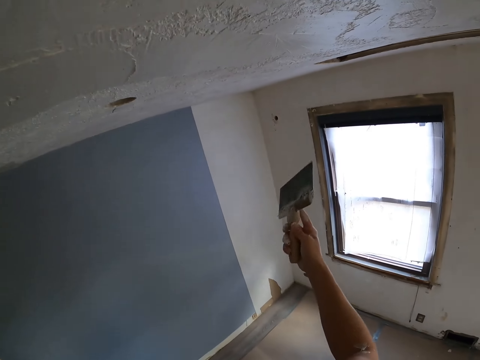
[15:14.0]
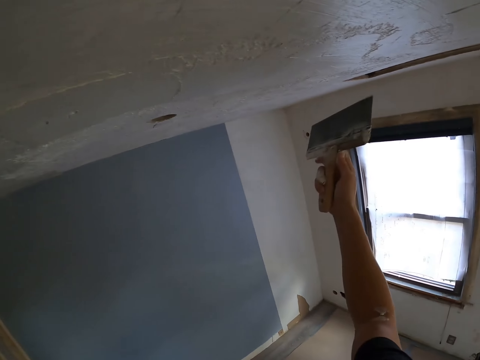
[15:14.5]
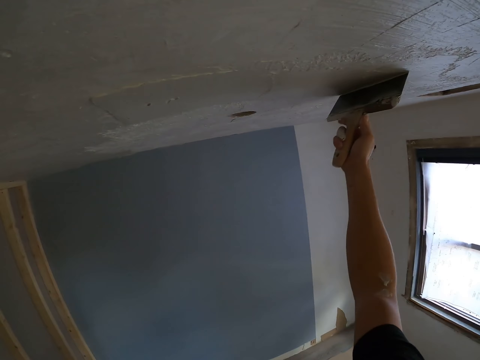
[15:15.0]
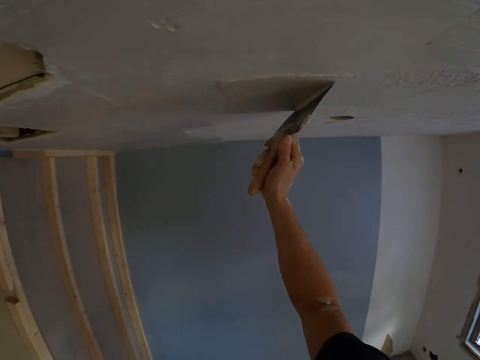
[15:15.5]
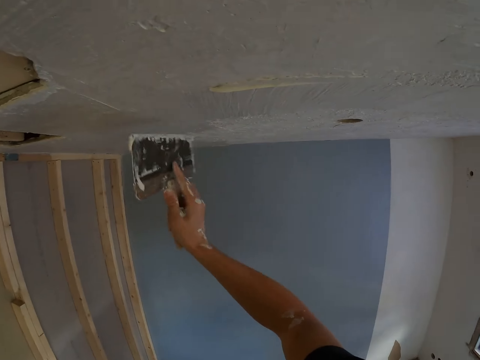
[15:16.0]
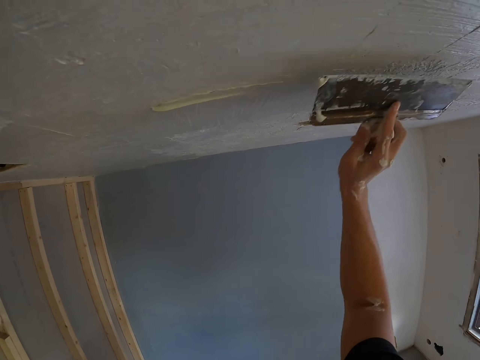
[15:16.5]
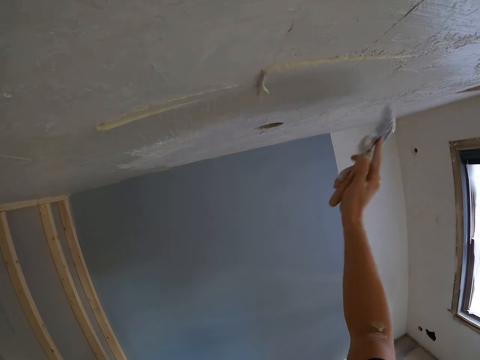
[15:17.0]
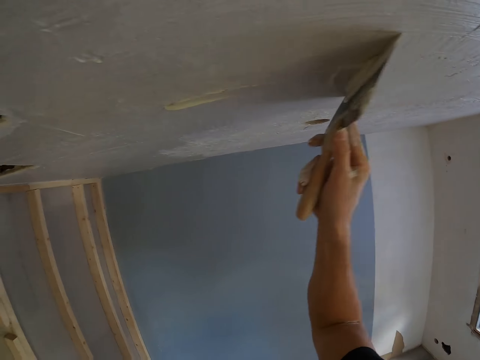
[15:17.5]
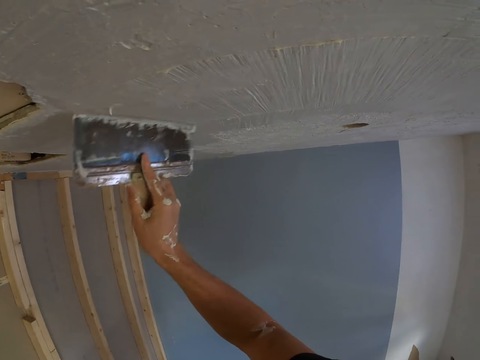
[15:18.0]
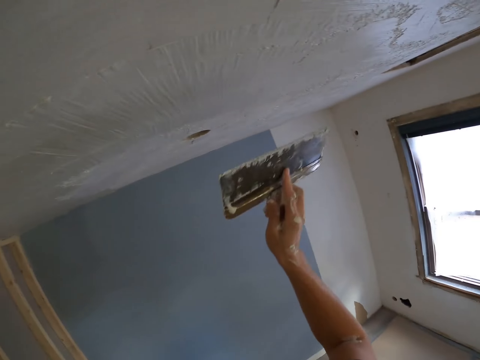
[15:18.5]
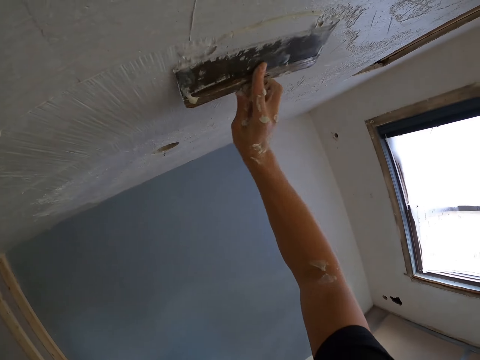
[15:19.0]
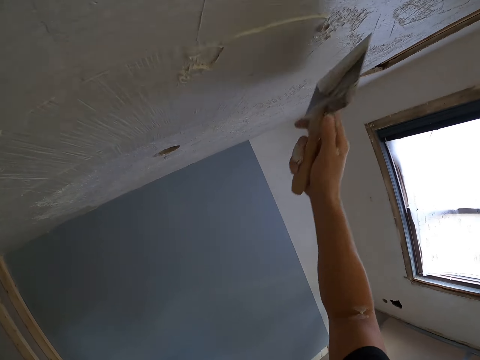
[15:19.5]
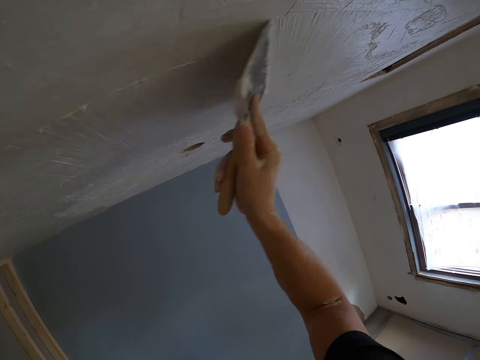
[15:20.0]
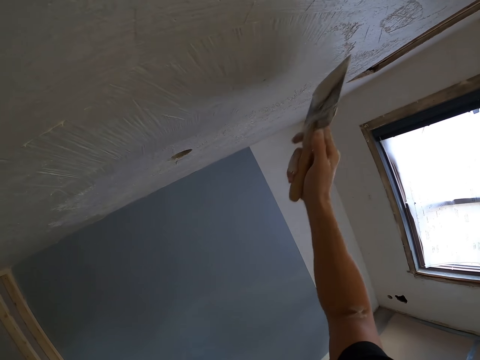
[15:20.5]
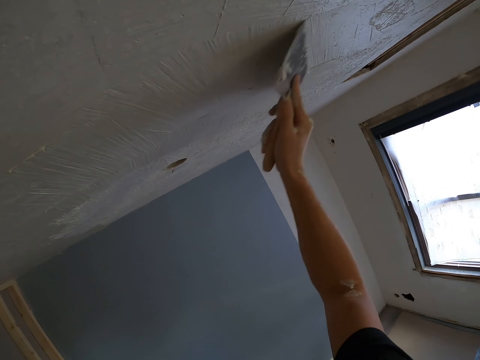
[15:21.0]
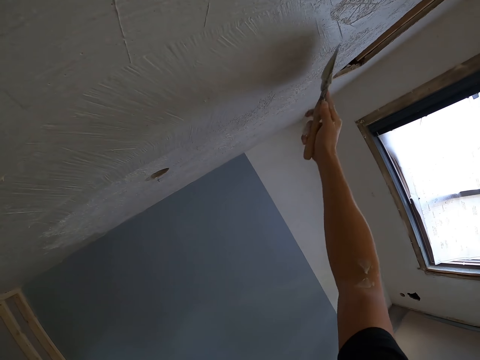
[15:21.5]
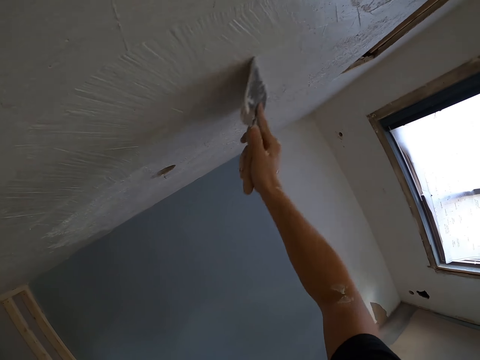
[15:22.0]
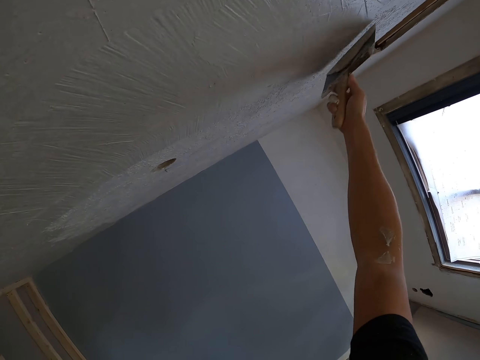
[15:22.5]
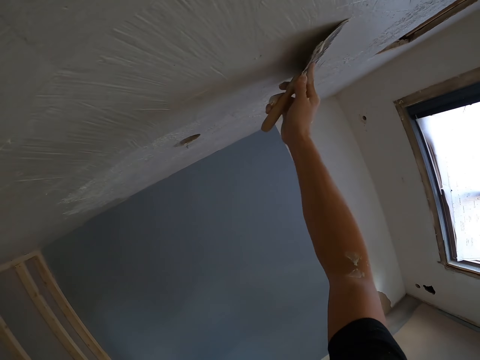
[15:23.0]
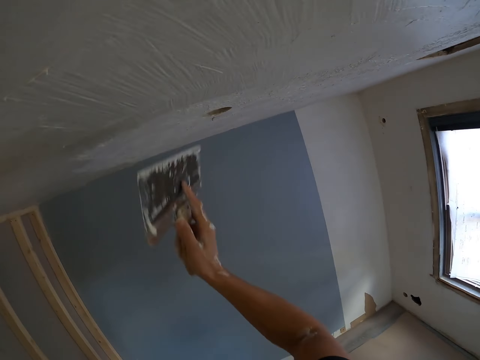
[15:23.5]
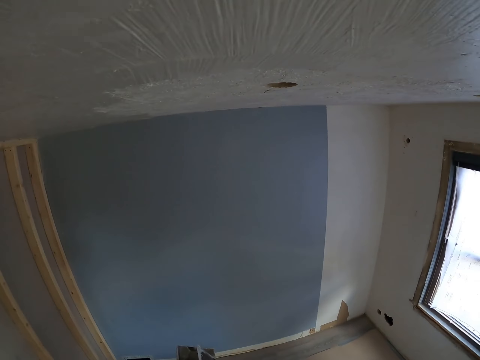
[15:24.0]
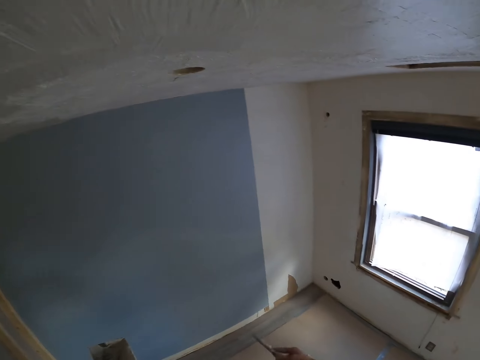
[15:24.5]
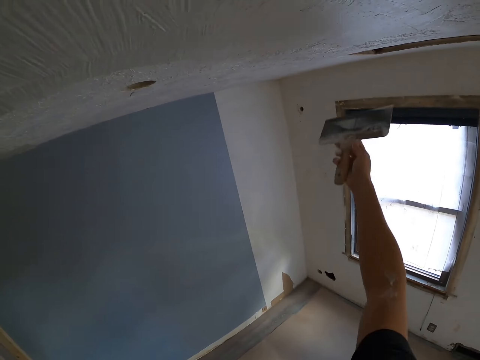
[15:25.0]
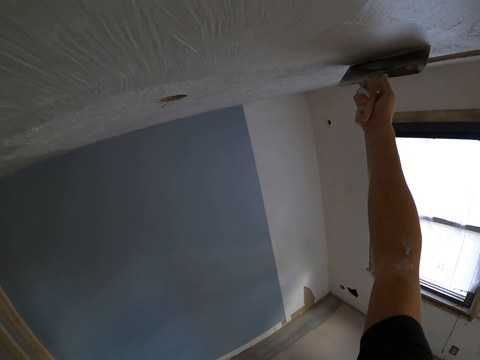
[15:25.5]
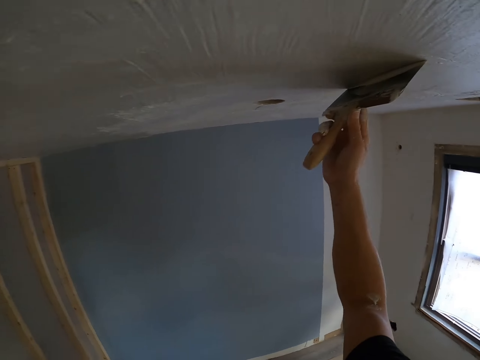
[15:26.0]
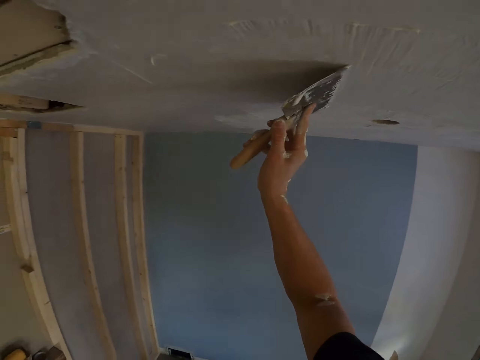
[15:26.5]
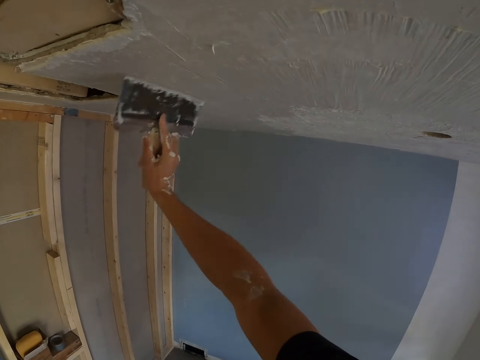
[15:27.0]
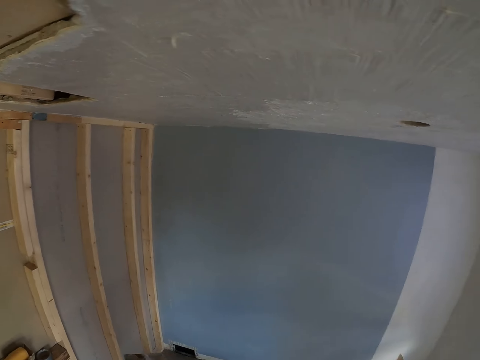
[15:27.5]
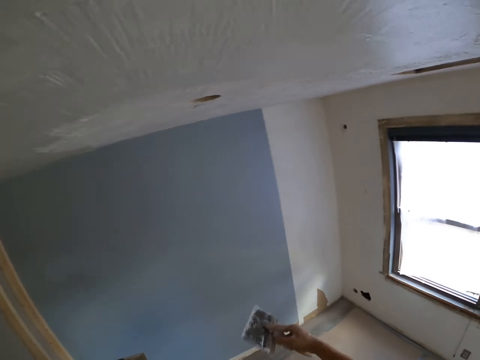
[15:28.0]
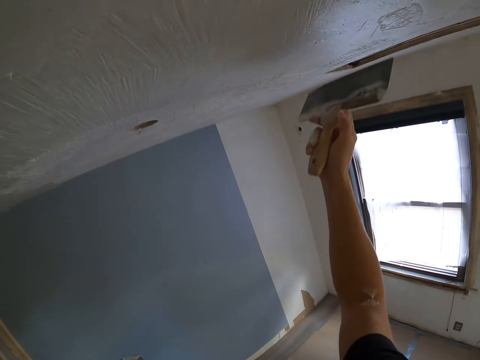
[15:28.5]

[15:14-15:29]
The camera wearer paints the ceiling. They paint the ceiling again.

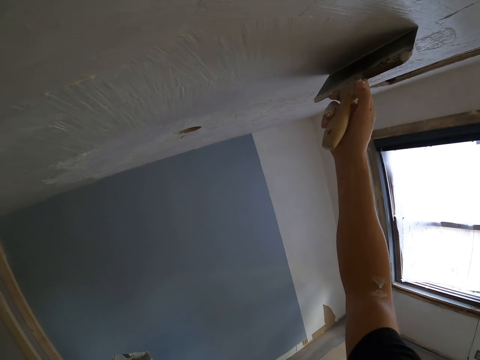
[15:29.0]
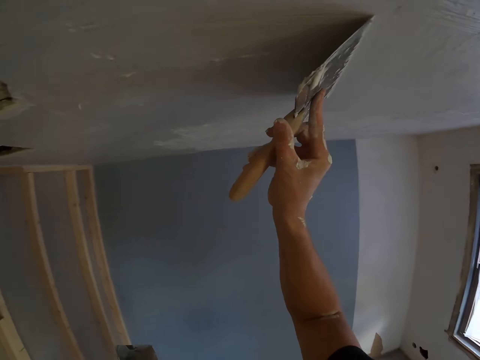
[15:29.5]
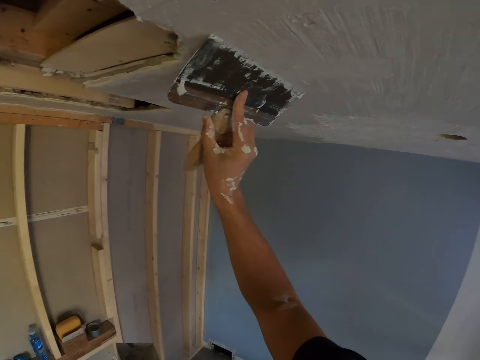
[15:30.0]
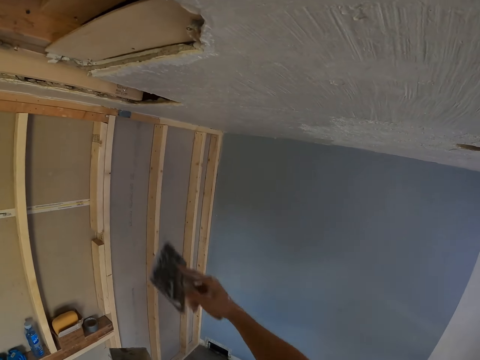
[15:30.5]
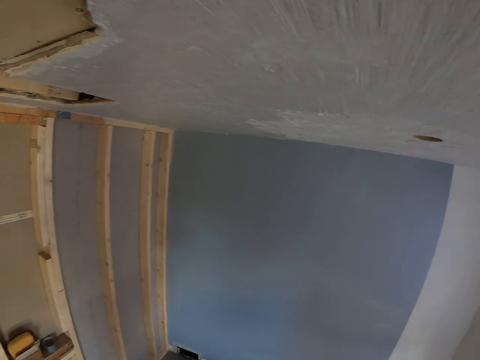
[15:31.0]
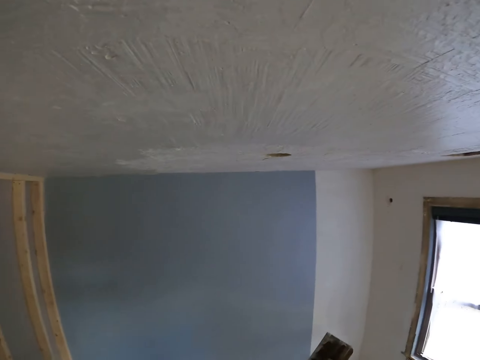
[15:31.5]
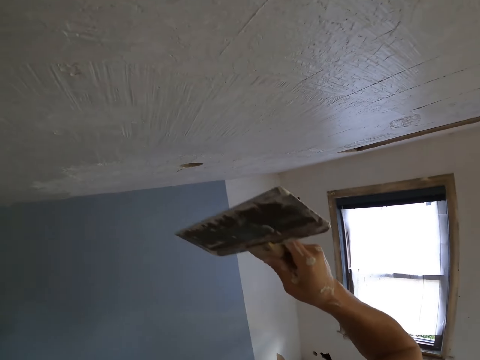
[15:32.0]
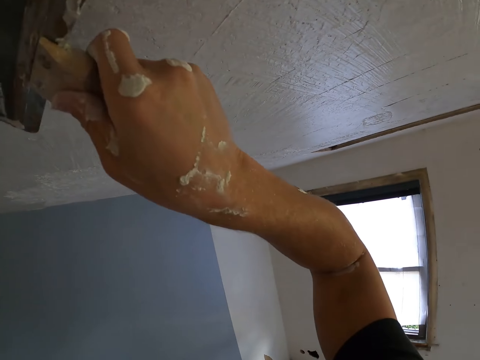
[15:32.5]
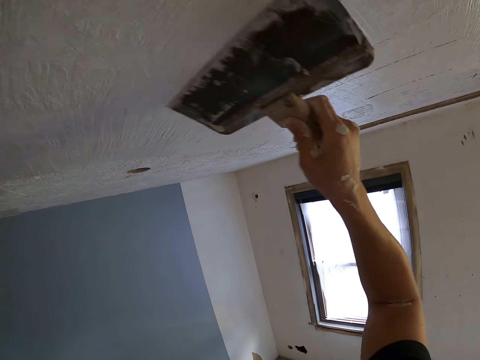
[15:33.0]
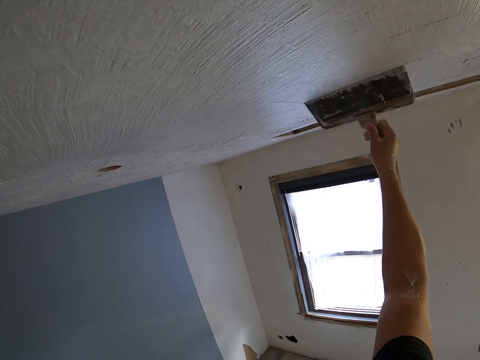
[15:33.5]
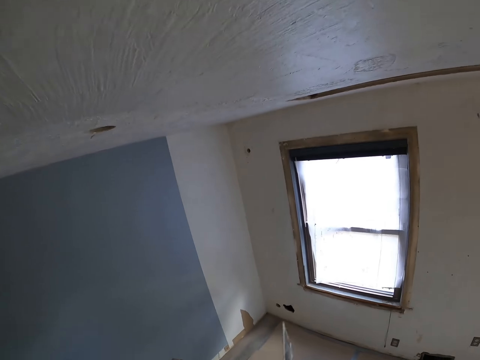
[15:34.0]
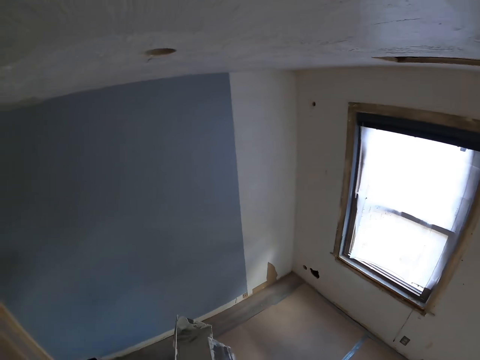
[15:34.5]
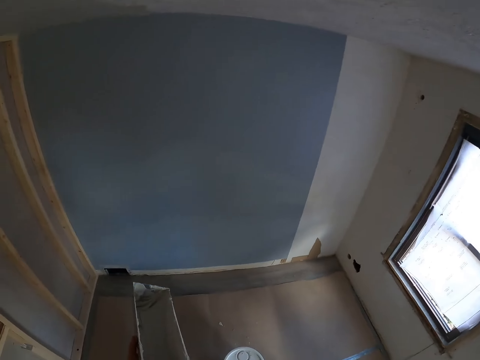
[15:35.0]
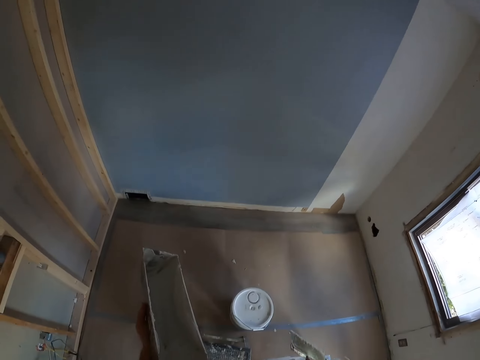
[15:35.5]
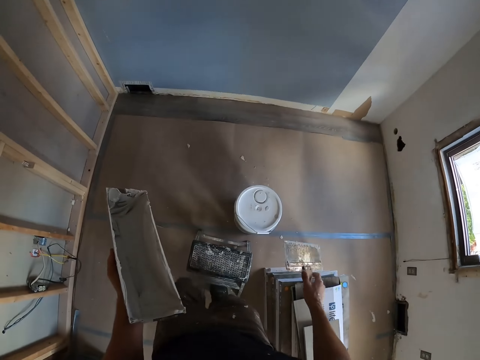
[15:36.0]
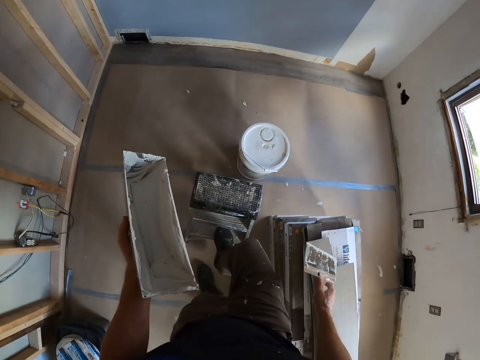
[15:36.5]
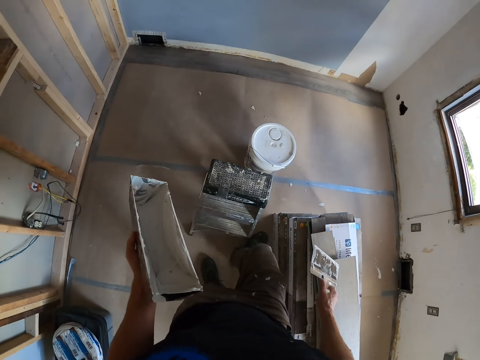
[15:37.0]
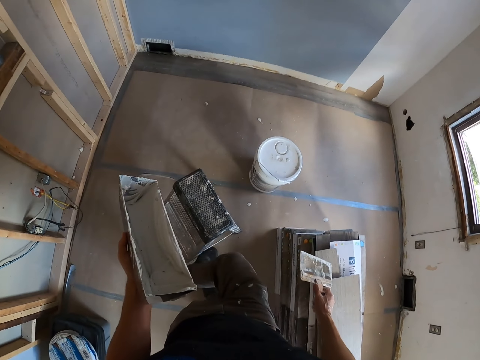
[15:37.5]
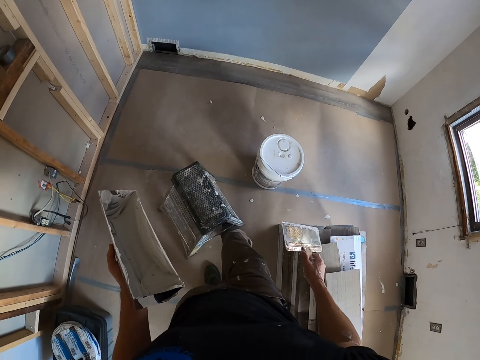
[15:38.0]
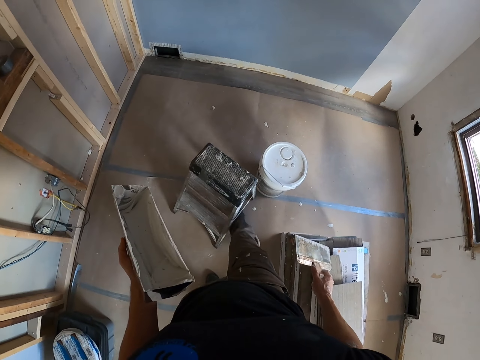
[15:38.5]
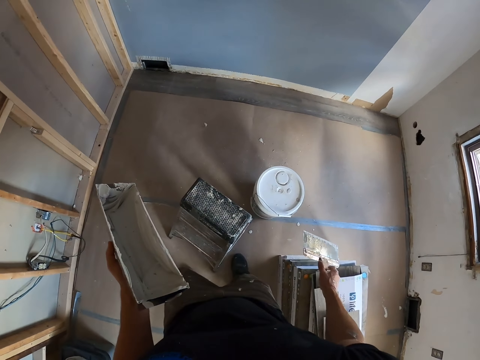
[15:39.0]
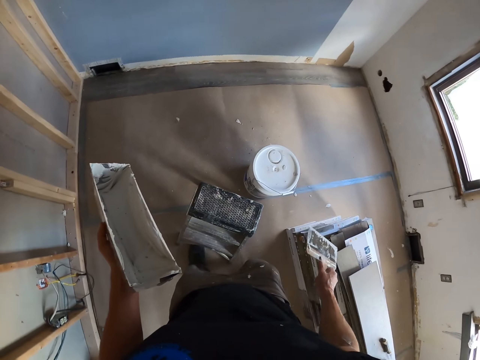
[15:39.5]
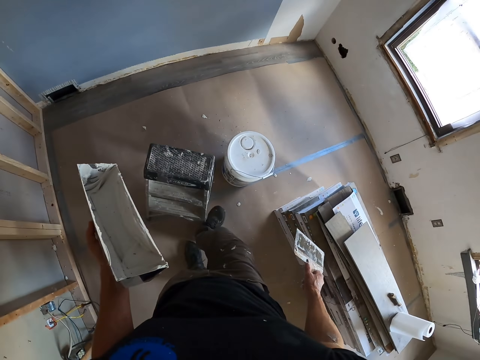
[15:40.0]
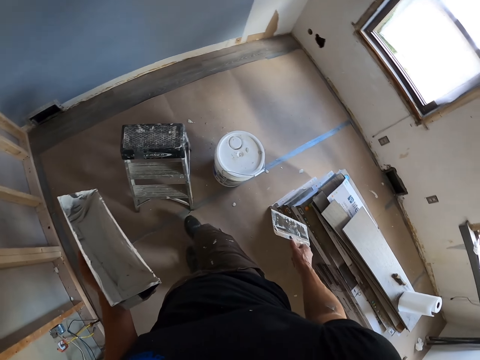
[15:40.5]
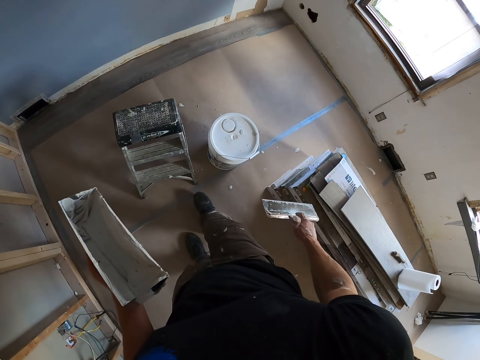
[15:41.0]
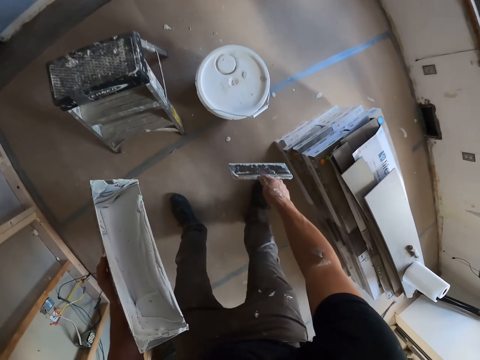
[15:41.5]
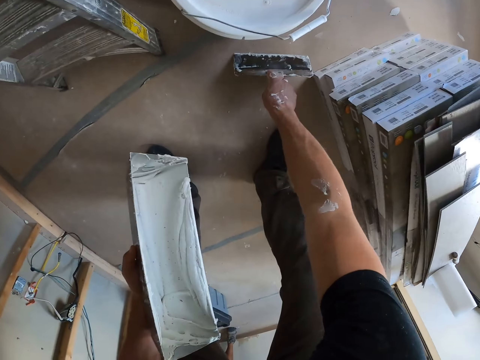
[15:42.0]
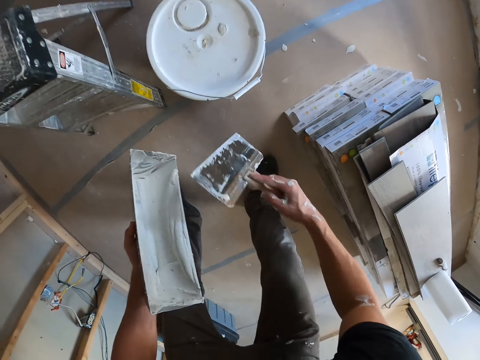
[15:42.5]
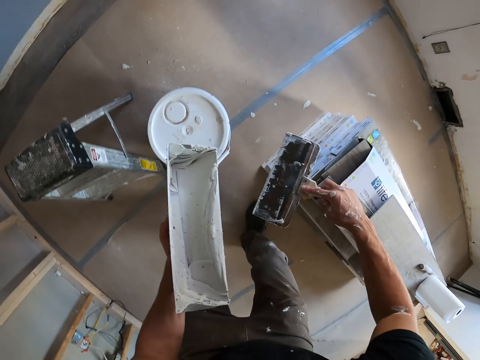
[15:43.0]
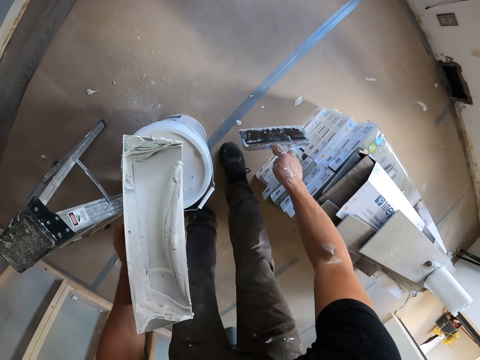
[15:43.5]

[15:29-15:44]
The camera wearer removes excess paint from the scraper putty knife. They paint the house, climb off from the stool and move the stool. They wipe paint off the floor with the paintbrush. They pick up the paint and put it in the container.
